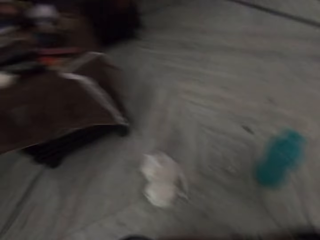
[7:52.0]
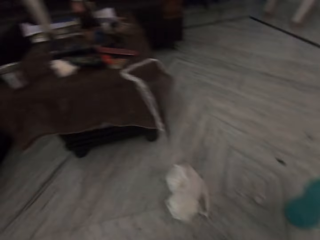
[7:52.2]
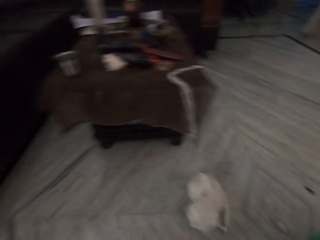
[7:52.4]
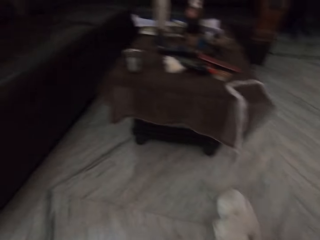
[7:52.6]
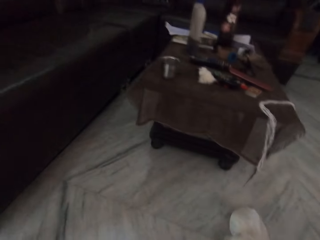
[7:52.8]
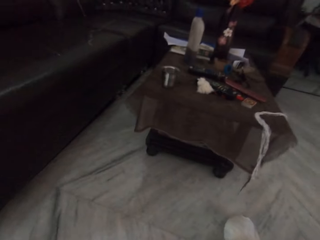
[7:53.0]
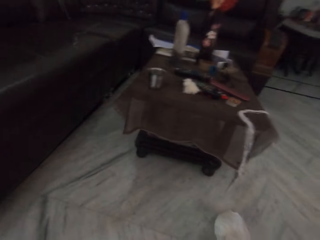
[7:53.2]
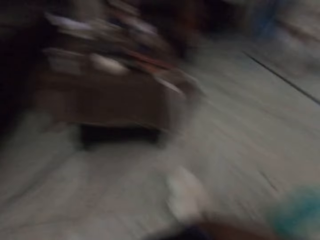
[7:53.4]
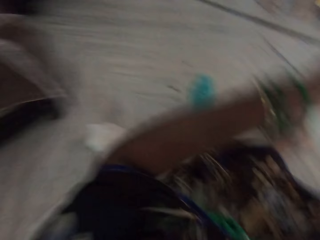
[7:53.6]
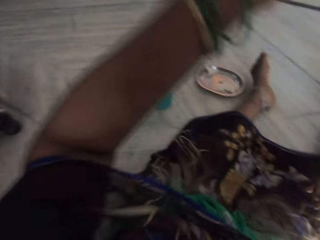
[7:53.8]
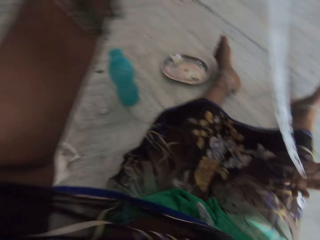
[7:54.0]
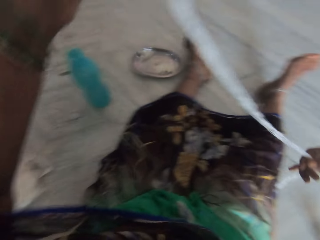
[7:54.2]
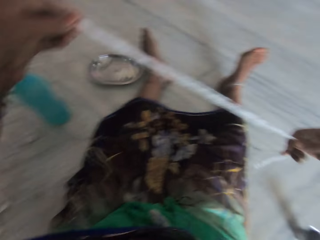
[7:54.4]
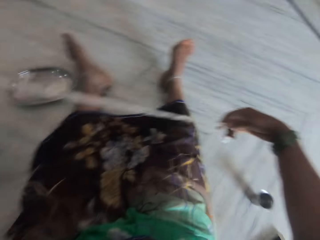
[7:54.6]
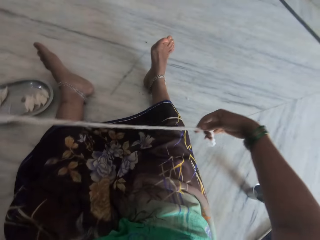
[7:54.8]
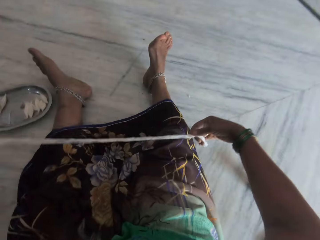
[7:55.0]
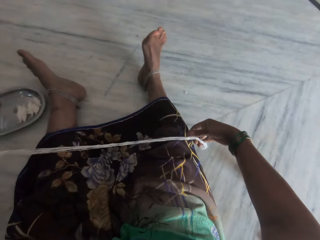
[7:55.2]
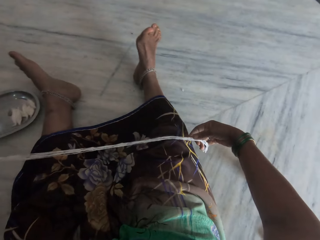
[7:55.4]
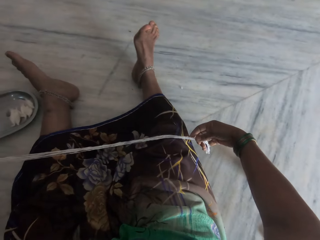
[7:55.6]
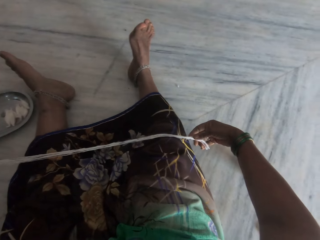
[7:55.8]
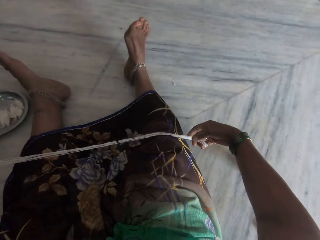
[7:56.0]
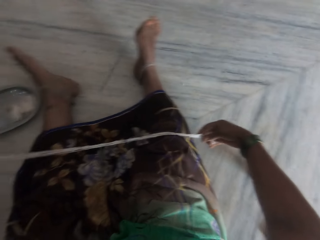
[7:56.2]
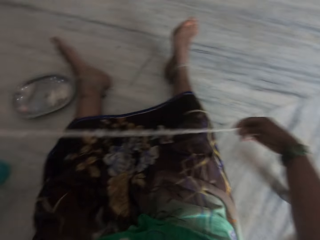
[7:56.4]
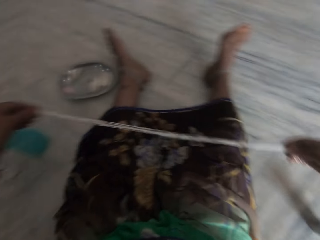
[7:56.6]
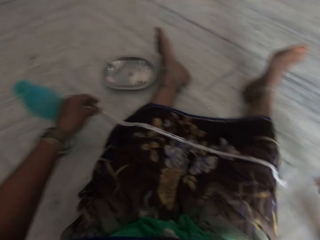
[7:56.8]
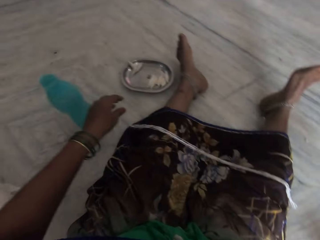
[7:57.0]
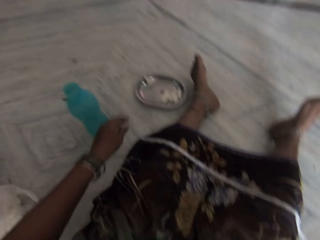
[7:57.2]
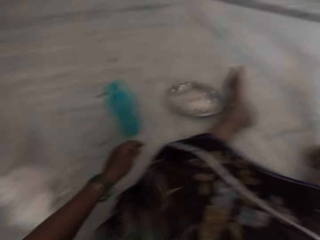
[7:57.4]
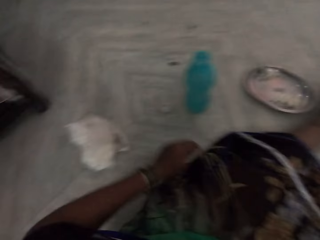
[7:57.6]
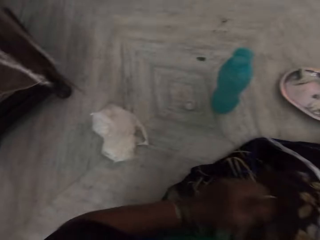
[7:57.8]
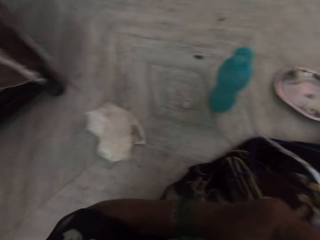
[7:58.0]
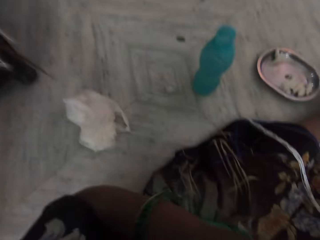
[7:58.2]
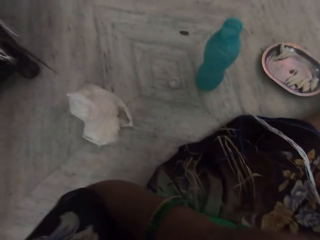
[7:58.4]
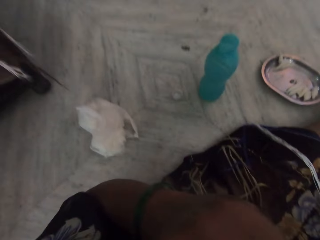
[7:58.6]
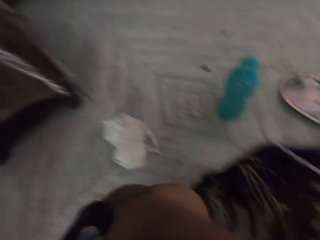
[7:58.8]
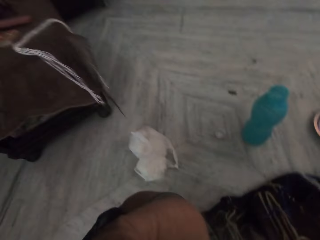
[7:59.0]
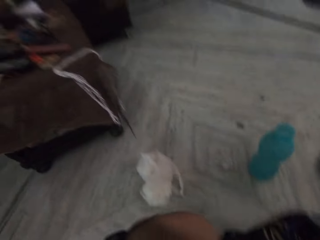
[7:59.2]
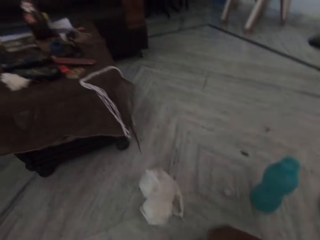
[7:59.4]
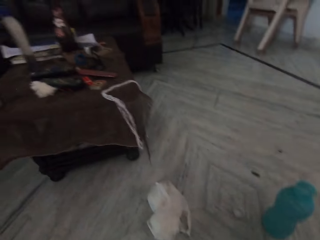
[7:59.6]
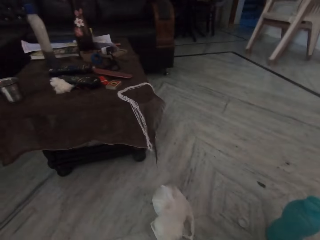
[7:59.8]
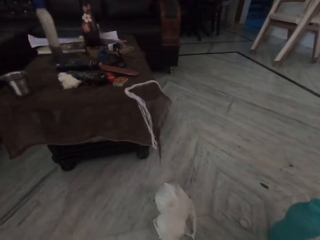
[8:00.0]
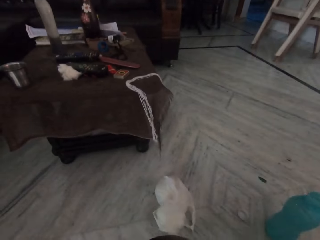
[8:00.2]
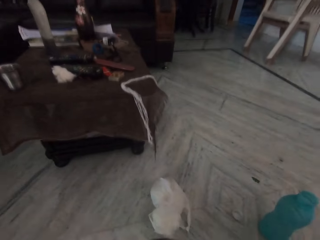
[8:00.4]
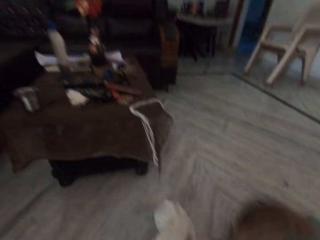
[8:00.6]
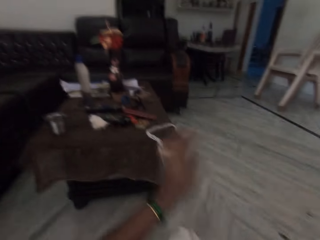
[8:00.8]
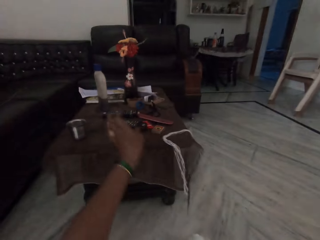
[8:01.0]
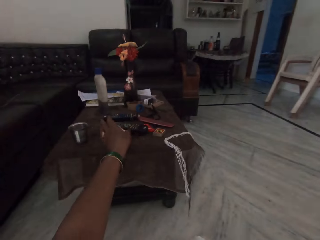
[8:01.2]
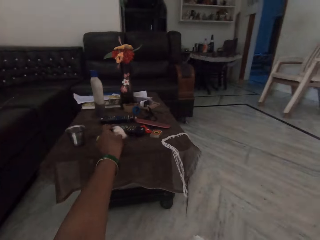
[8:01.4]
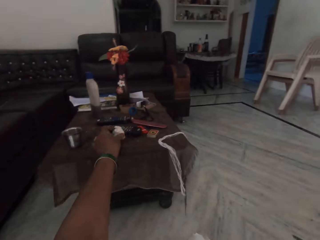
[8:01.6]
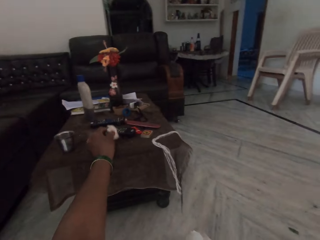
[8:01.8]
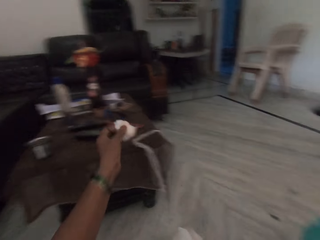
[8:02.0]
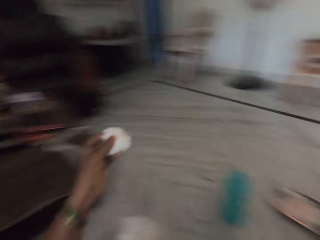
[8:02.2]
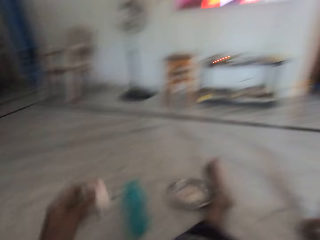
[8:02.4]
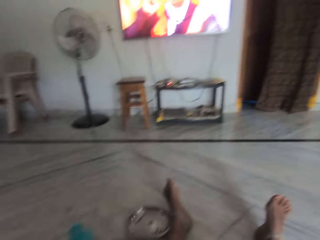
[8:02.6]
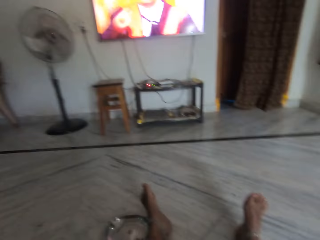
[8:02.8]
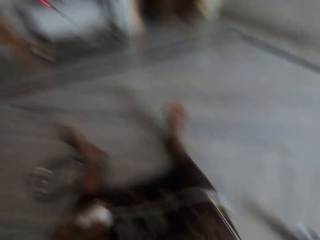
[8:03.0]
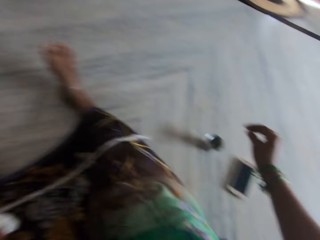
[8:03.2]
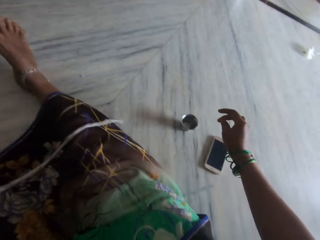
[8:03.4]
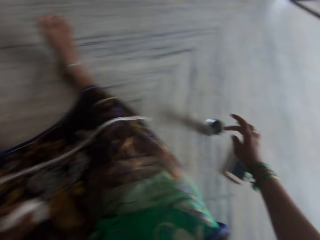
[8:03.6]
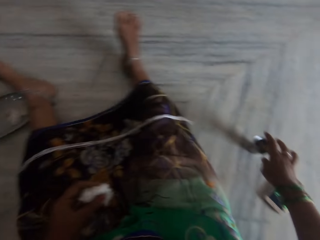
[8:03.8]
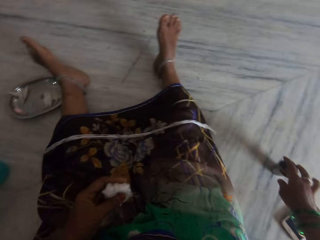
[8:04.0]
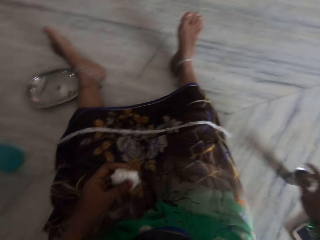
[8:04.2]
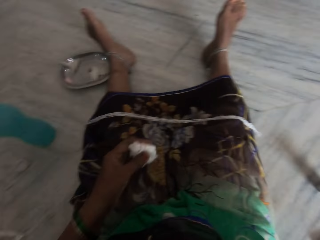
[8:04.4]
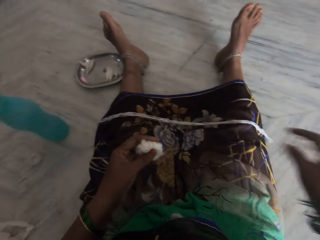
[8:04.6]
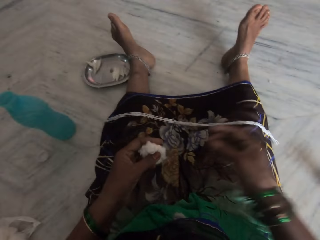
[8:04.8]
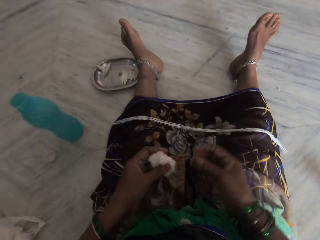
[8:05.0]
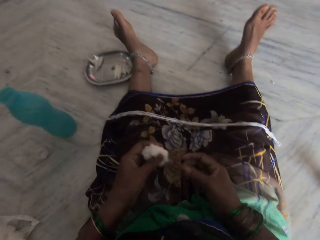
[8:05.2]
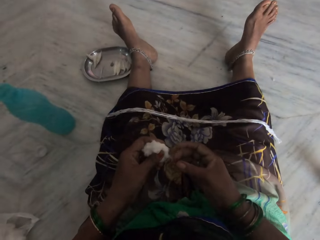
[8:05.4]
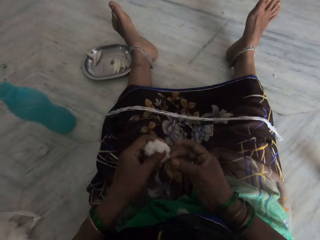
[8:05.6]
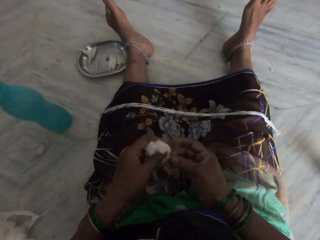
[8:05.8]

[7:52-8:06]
The camera wearer spreads out the cotton. She lays the thread on her lap. She drops the cotton on her lap. She adjusts the camera. She takes a clump of cotton from a table. She dips her finger into a liquid in a small metal cup.

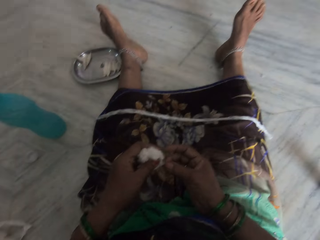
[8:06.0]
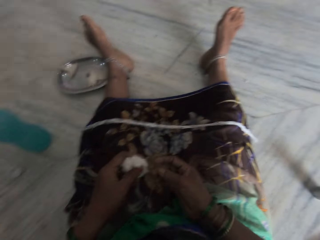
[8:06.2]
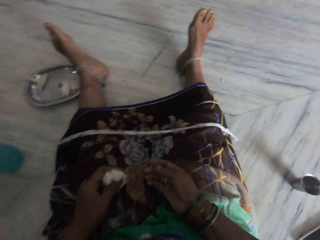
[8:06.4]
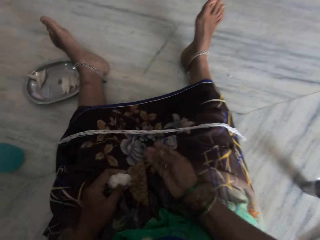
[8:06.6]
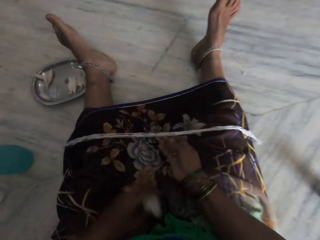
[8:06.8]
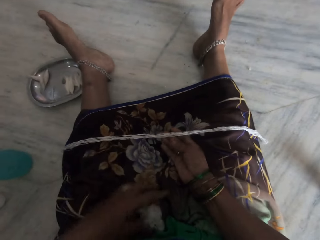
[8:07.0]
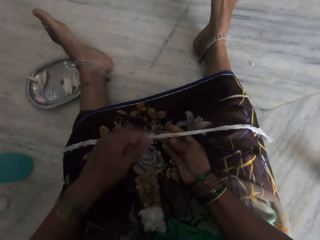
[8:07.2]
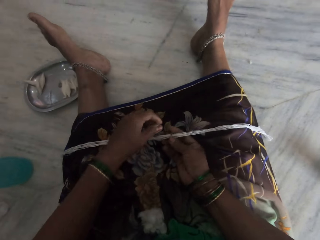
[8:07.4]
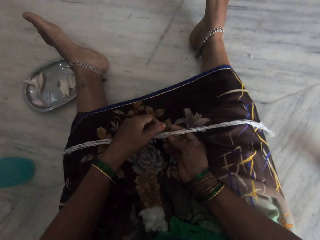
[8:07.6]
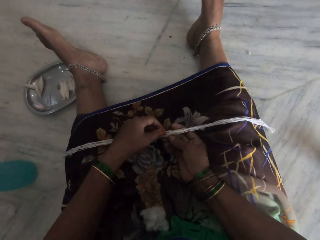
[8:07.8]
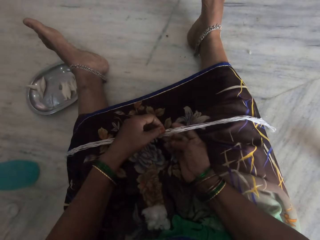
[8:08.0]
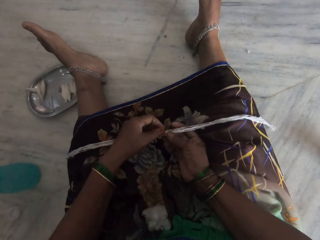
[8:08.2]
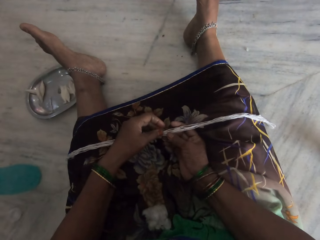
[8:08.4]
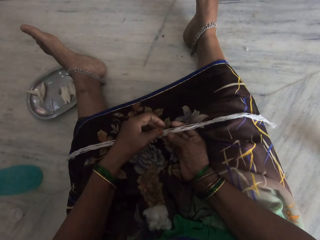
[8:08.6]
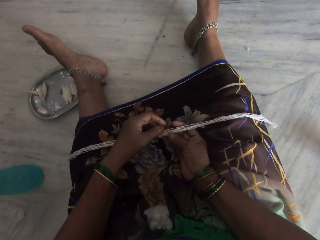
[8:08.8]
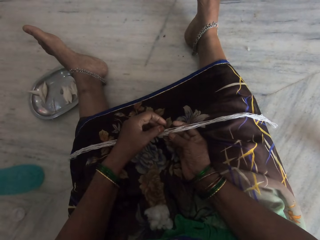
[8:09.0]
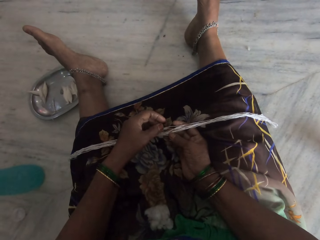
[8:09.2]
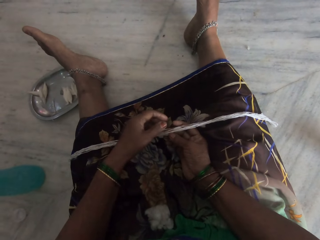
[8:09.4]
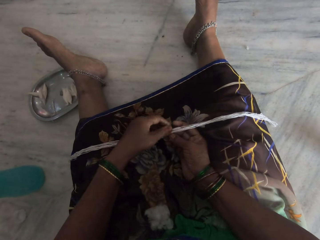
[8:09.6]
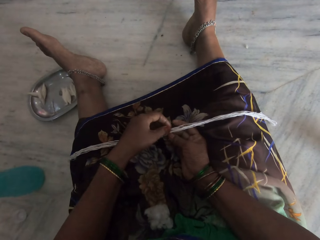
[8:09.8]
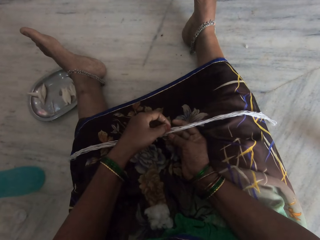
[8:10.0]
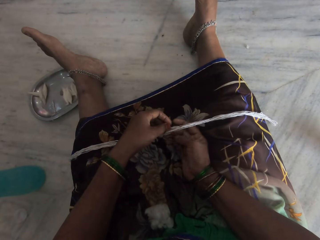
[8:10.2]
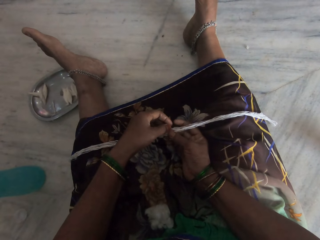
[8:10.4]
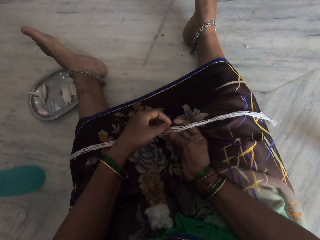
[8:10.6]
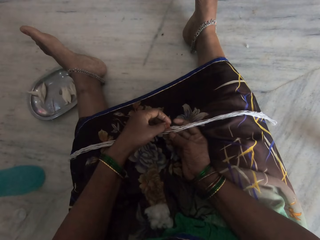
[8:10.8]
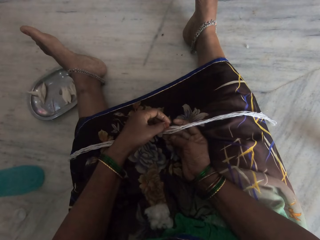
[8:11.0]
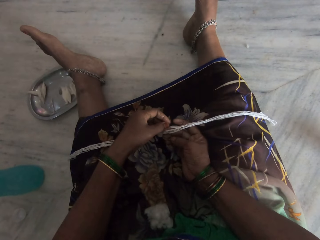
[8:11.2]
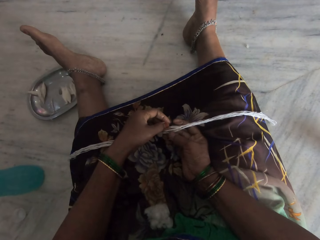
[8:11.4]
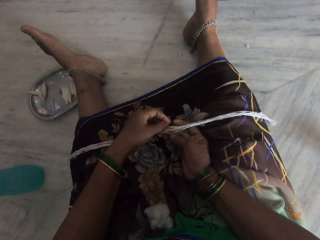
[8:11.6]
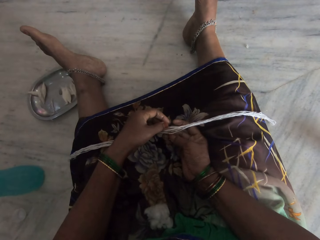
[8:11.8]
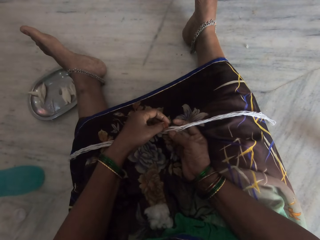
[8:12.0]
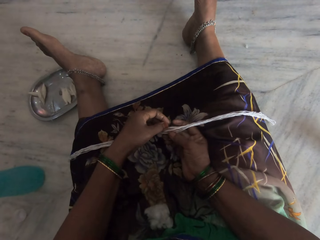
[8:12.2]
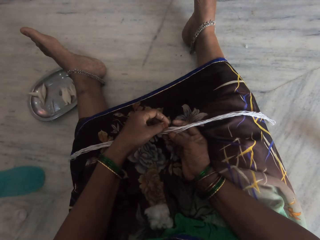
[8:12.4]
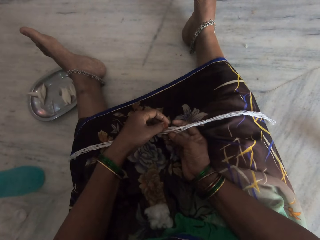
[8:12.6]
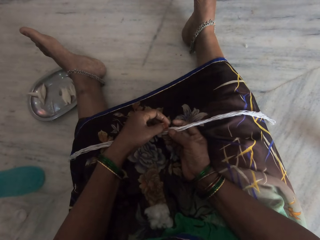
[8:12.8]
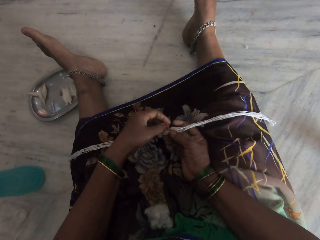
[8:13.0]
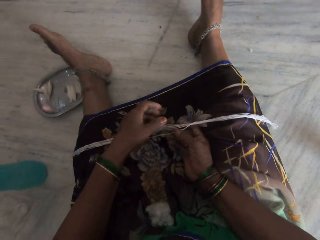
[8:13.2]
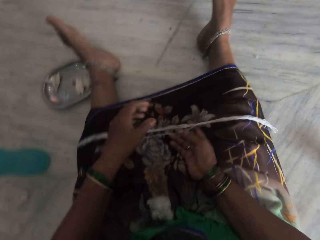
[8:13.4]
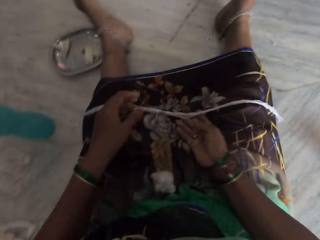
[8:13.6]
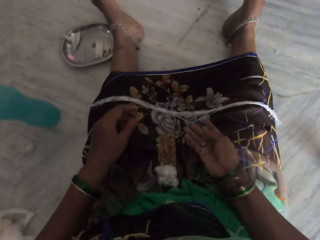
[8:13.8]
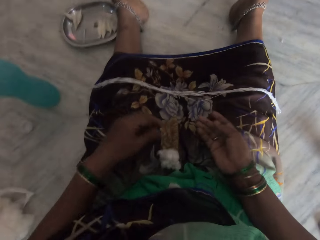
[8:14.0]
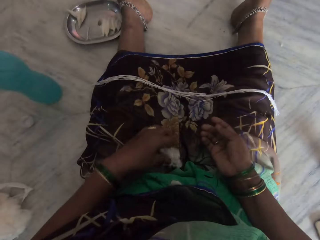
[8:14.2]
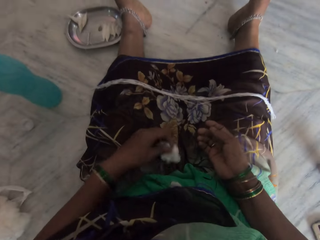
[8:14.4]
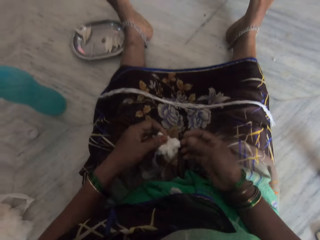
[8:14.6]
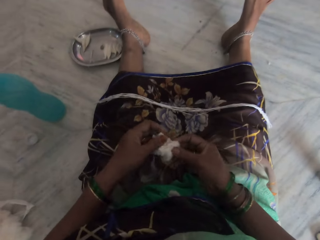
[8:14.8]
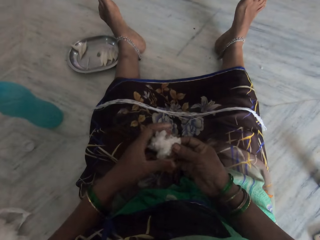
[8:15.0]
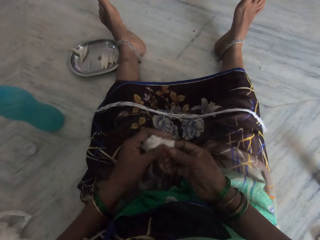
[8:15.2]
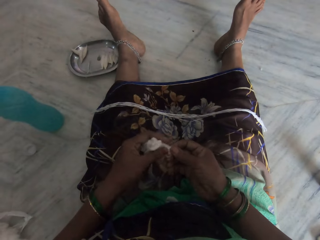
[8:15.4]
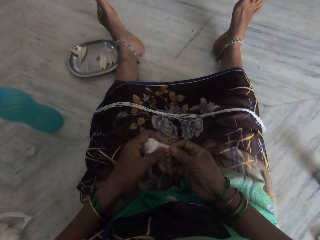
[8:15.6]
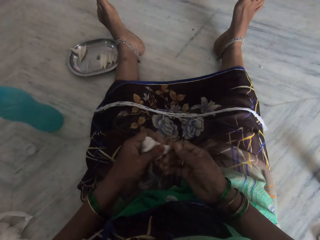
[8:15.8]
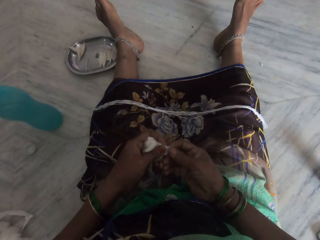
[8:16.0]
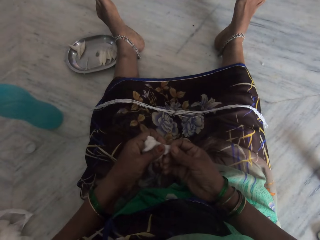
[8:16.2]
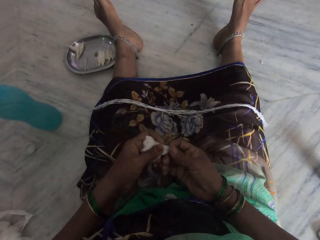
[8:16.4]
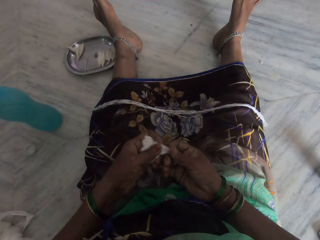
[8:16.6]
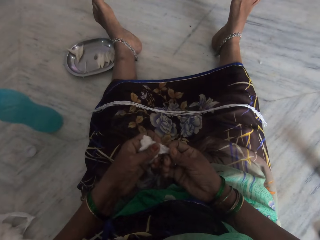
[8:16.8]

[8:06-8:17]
The camera wearer touches the piece of cotton. She drops the piece of cotton on her lap. She touches the rolled cotton. She separates the thread. She takes the clump of cotton from her lap. She holds the piece of cotton with both hands and presses the piece of cotton.
